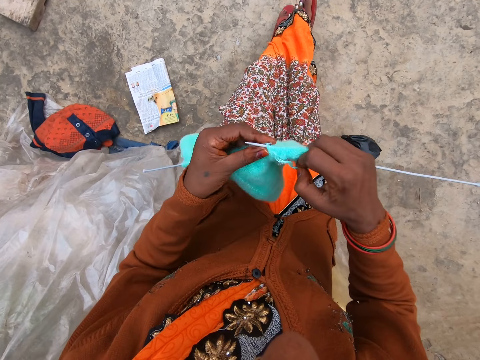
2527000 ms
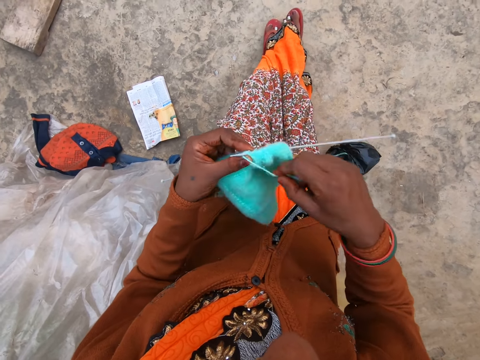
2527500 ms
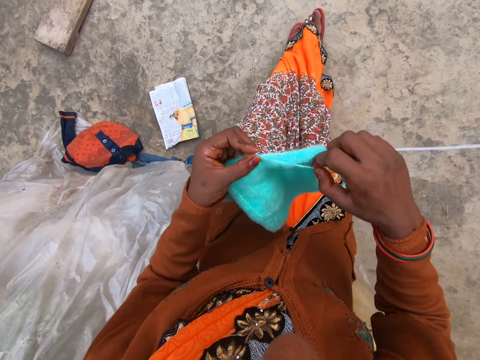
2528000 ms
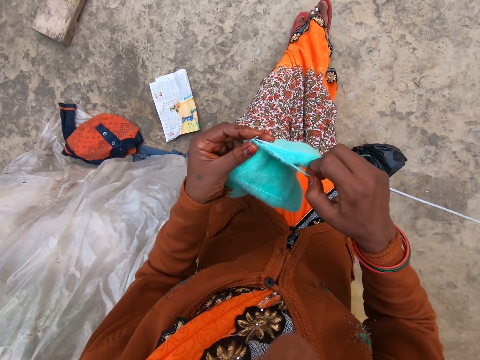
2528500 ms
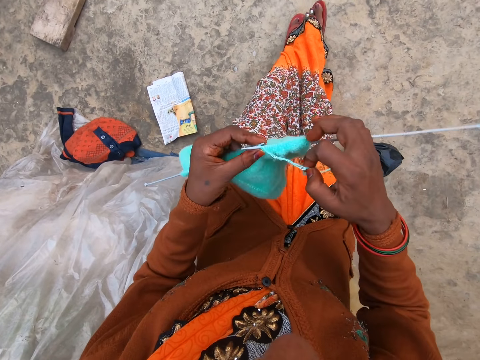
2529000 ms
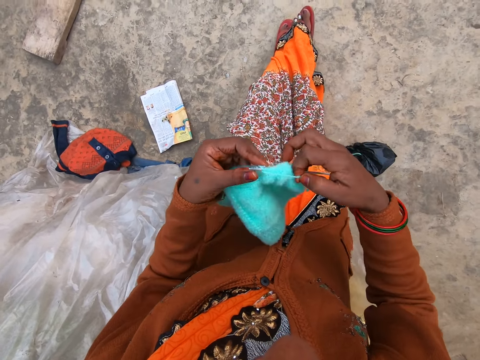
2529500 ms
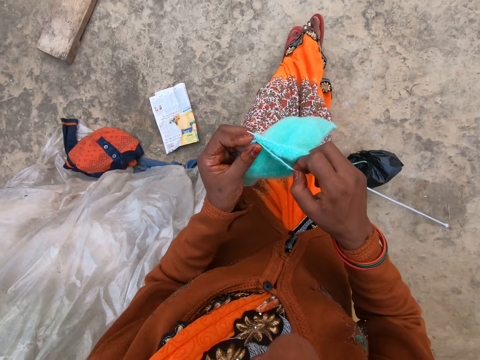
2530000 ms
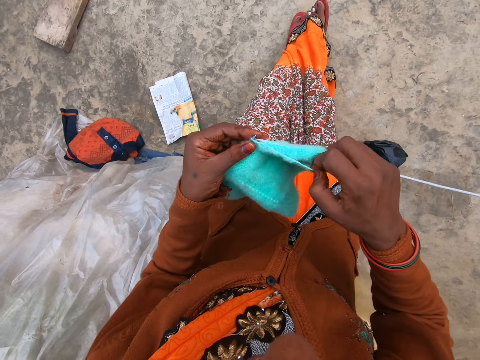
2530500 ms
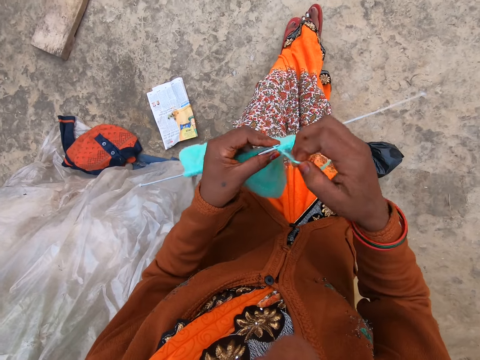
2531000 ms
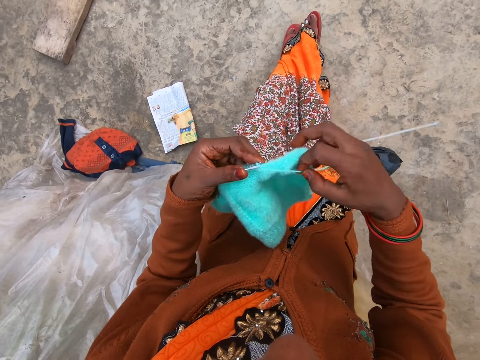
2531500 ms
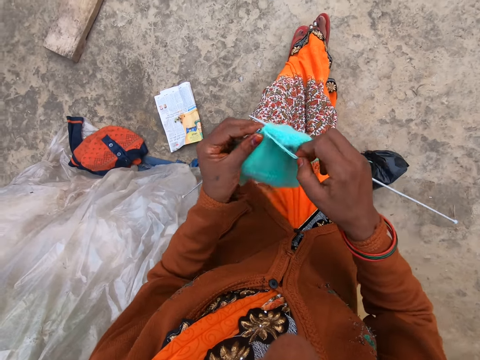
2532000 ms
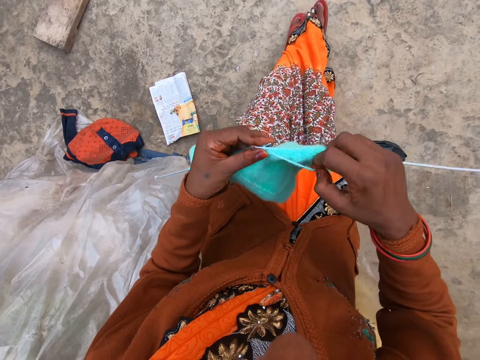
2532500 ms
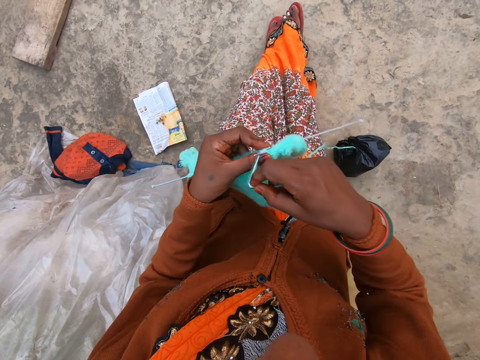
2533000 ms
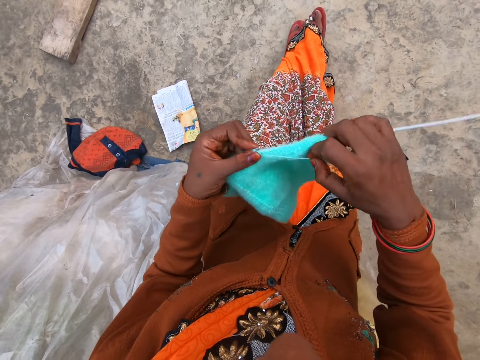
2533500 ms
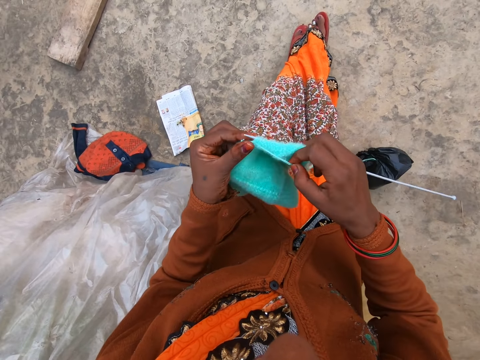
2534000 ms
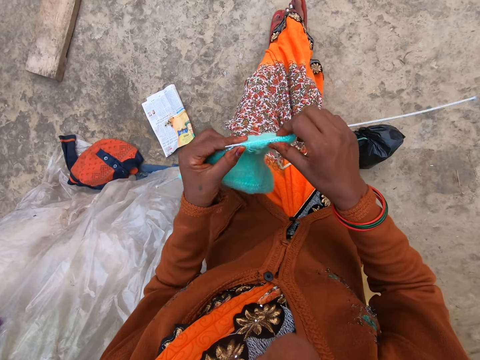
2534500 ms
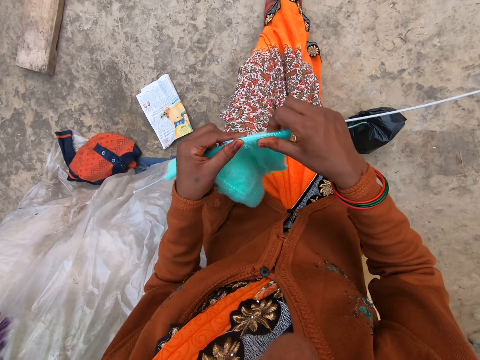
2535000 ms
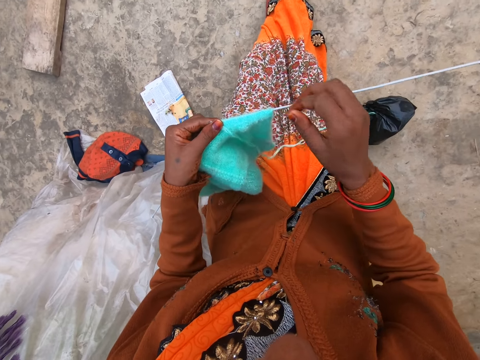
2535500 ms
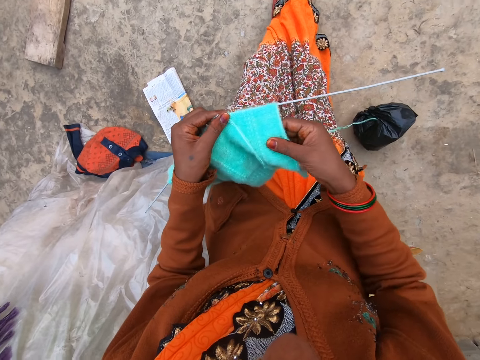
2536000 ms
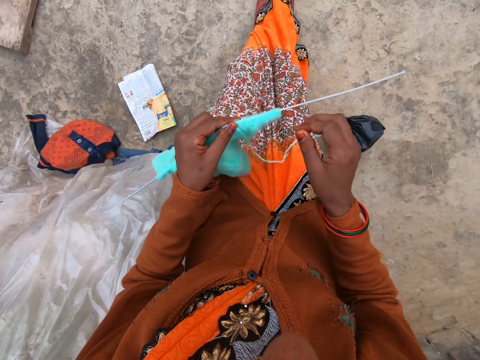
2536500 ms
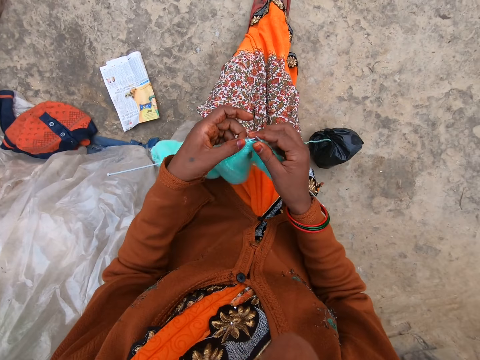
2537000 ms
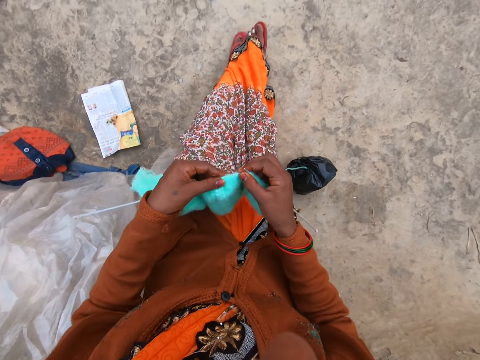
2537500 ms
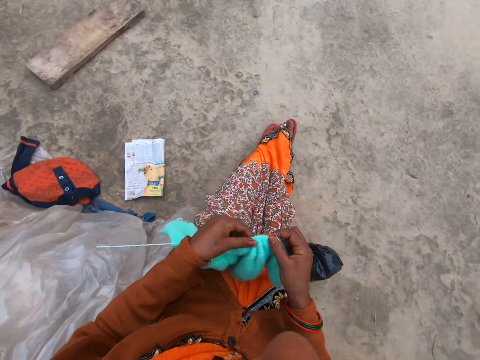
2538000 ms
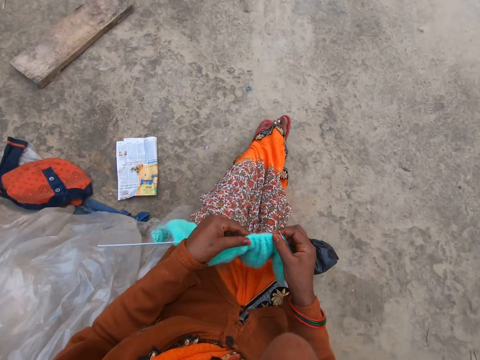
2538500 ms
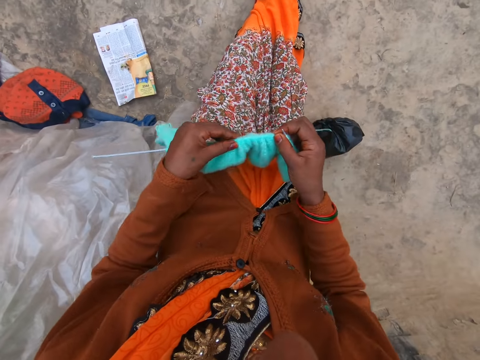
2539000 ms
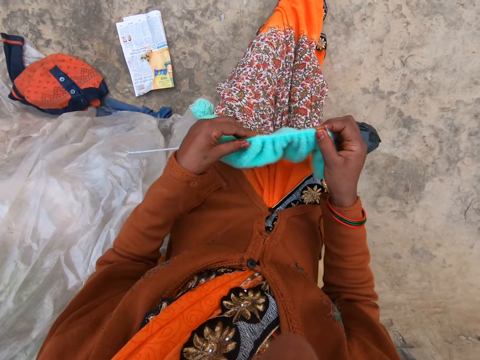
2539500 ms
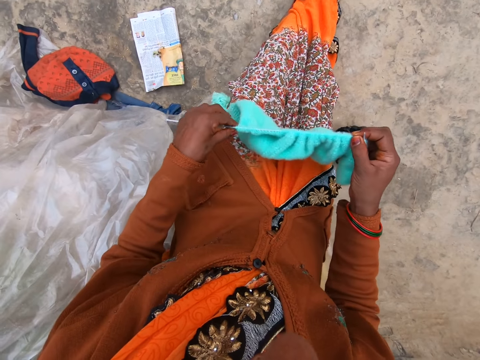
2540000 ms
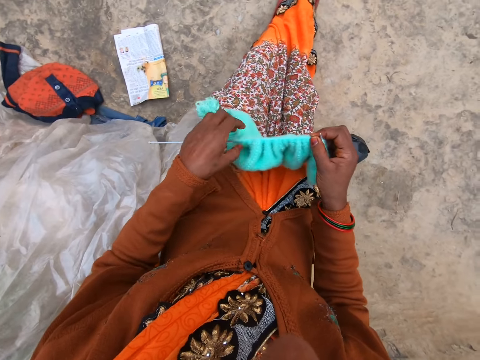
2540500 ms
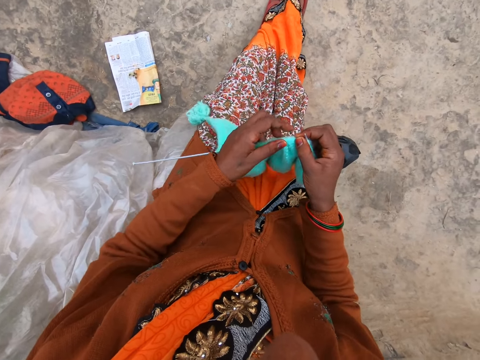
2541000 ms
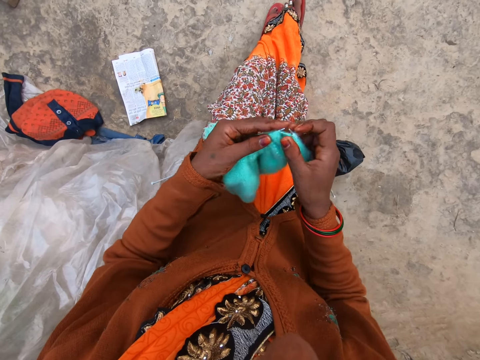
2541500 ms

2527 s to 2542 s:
The camera wearer interacts with a man. They pull the knitted fabric. They adjust the fabric.

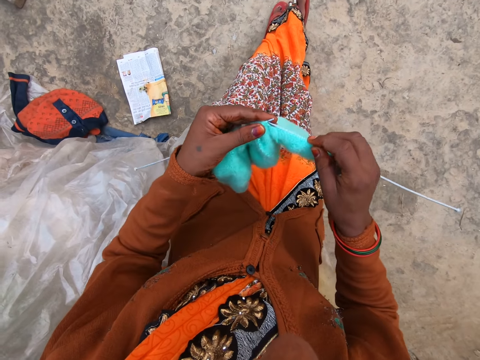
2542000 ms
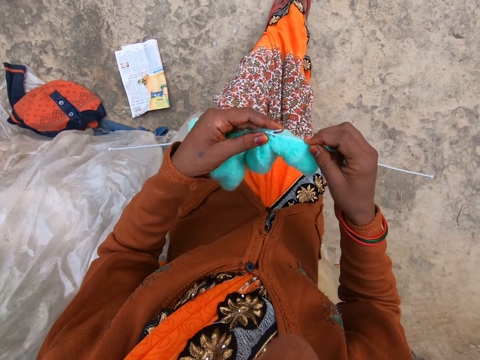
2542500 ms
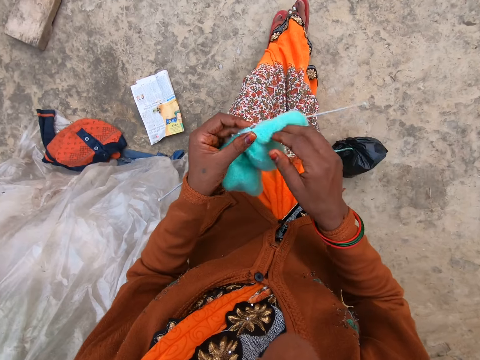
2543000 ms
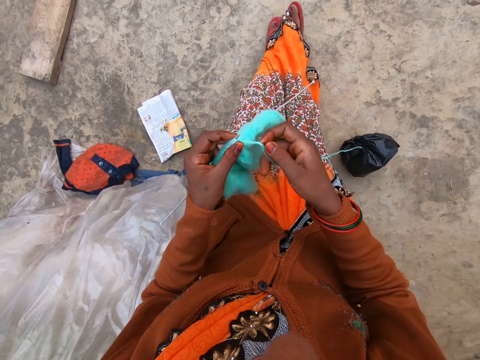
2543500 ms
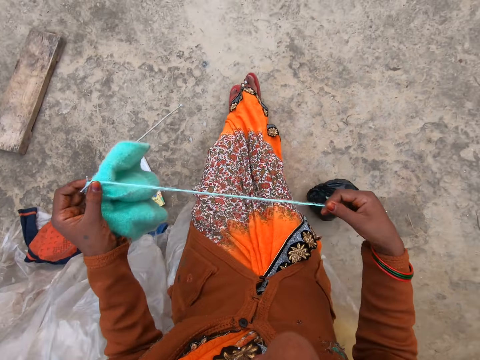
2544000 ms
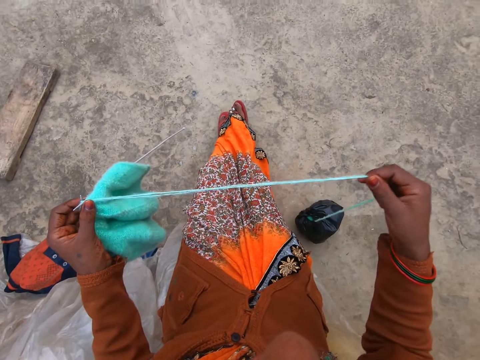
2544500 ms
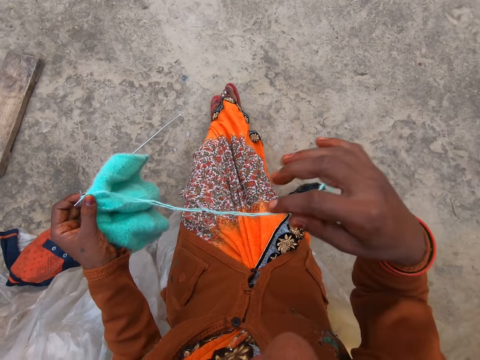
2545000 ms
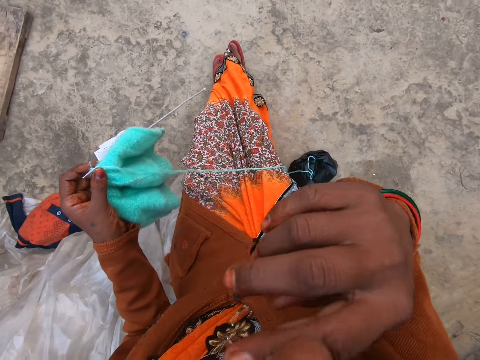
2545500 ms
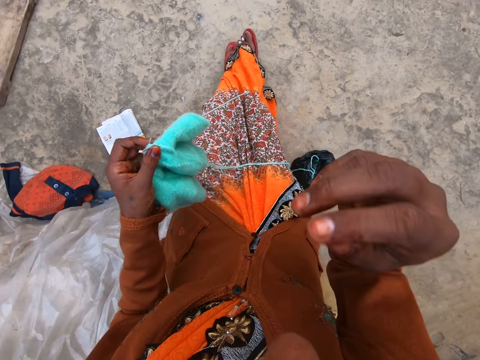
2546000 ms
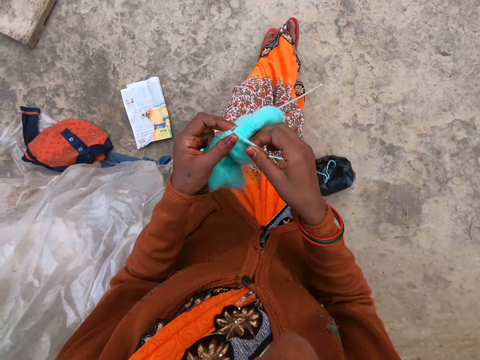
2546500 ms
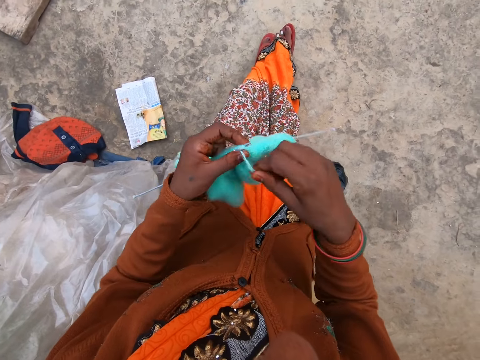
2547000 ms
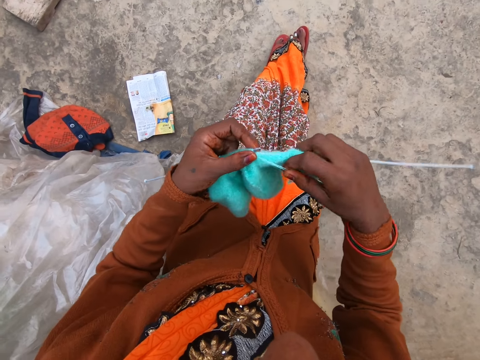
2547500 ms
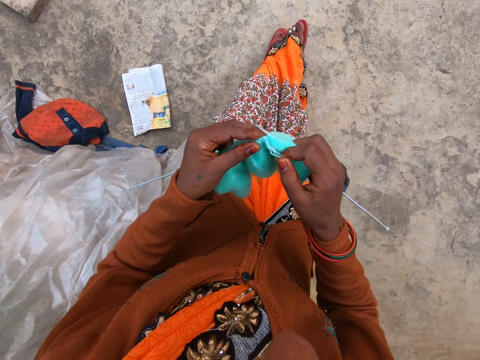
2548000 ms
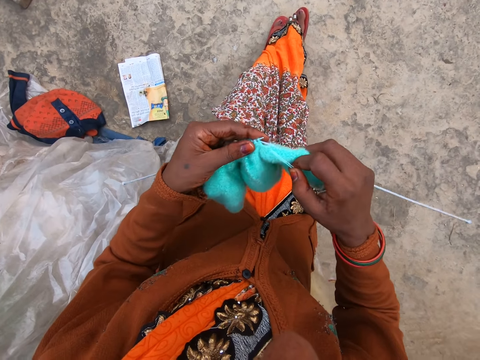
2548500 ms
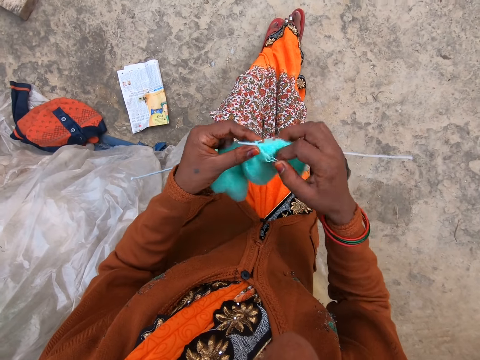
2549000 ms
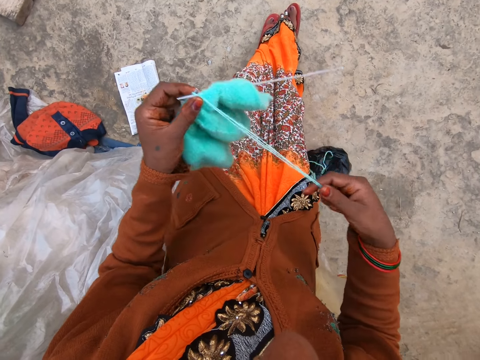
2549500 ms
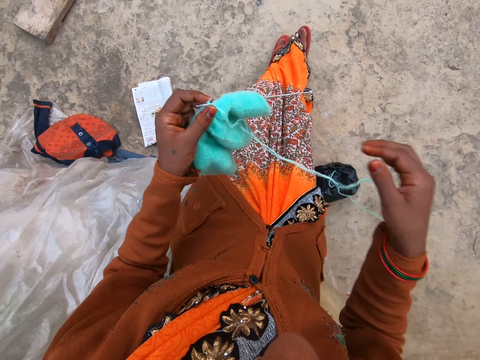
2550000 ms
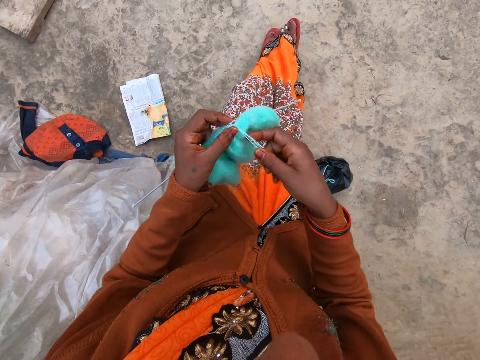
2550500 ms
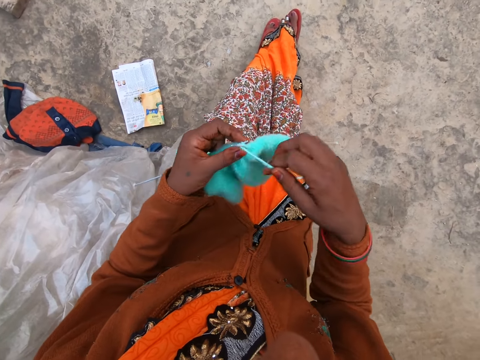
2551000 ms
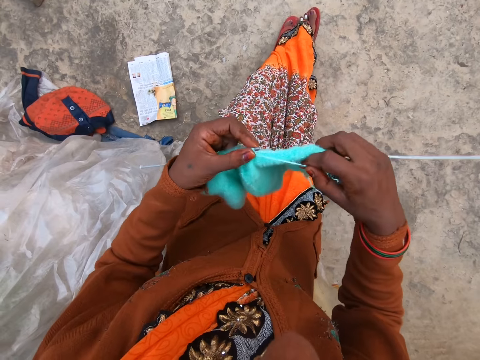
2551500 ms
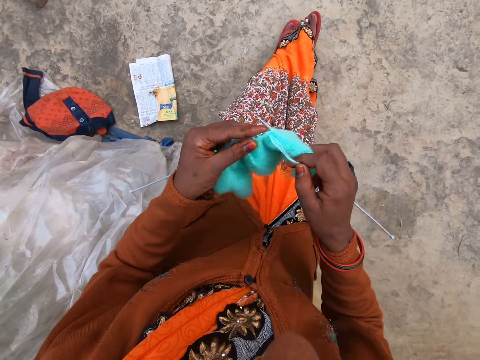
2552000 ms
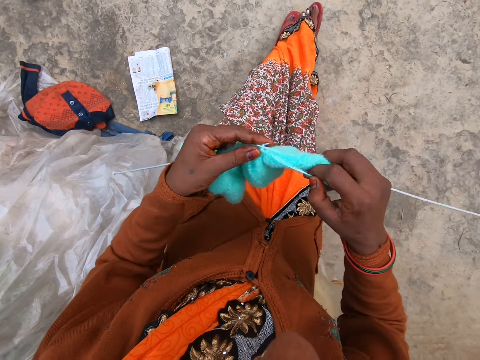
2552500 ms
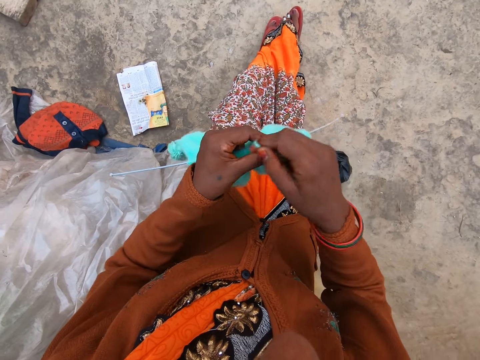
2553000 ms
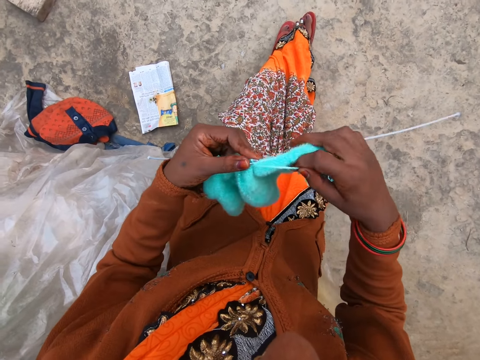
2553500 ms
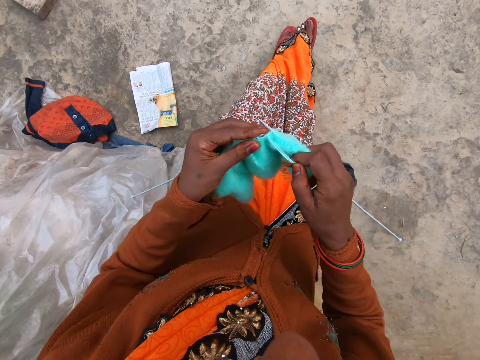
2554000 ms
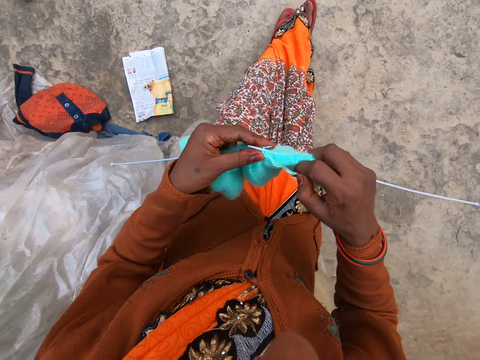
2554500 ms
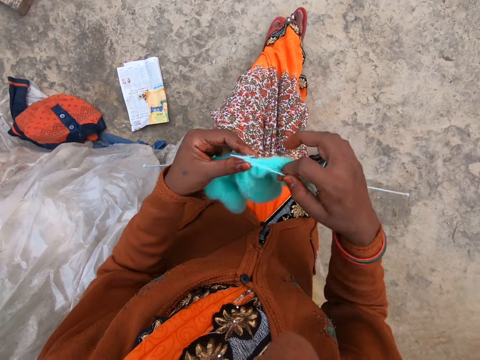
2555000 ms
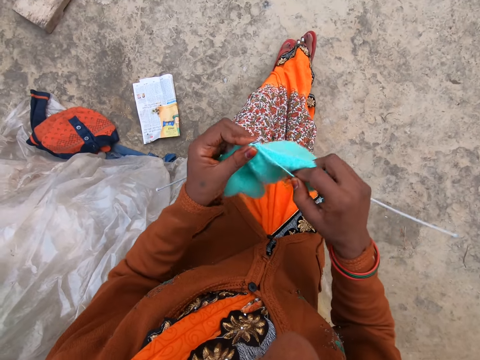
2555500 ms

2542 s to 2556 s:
The camera wearer stretches out the yarn or thread. She touches her face. She knits the yarn. She pulls the thread. She knits.
